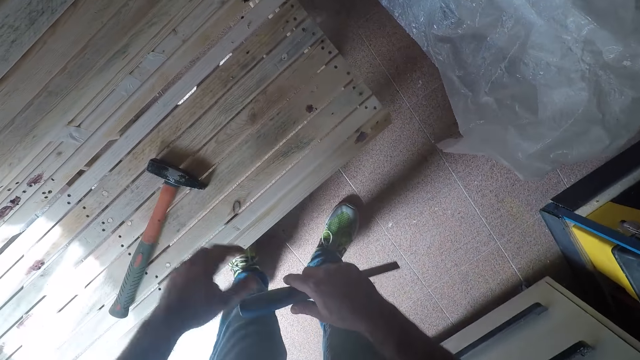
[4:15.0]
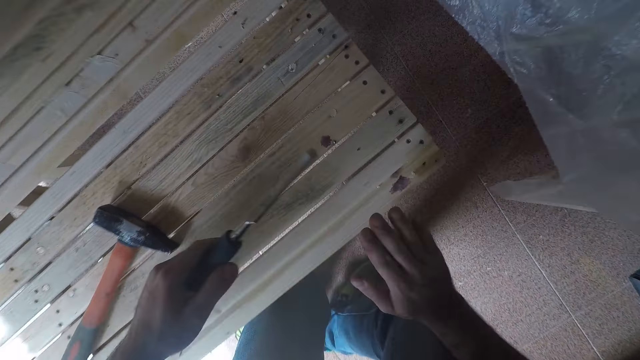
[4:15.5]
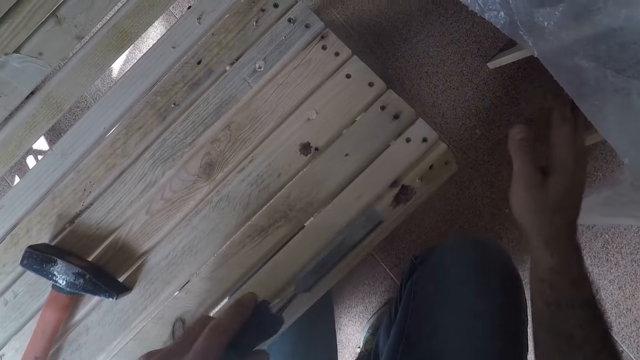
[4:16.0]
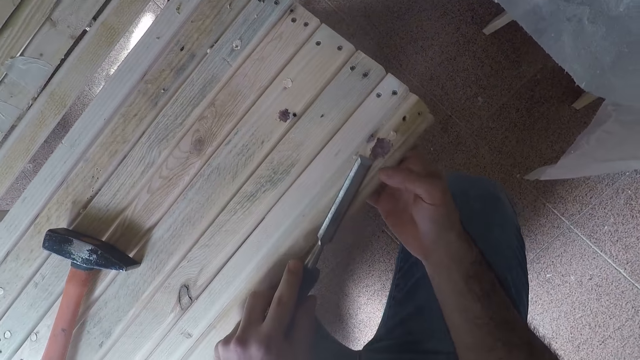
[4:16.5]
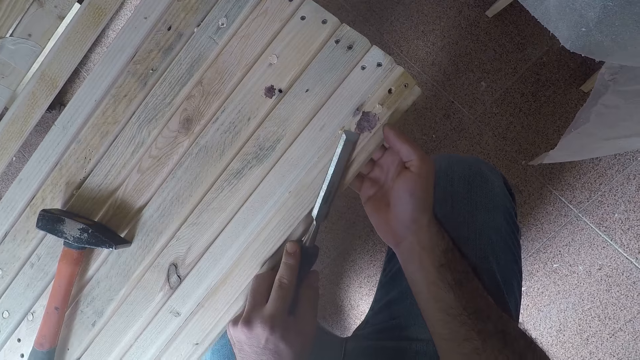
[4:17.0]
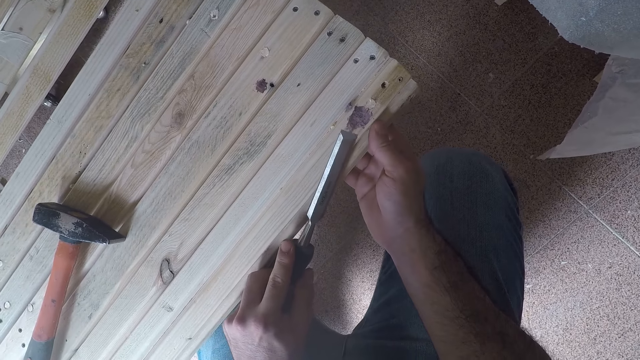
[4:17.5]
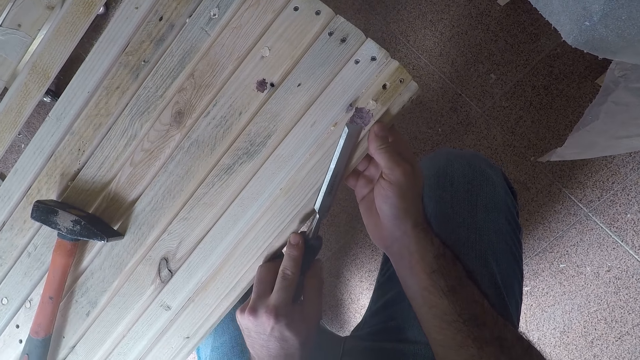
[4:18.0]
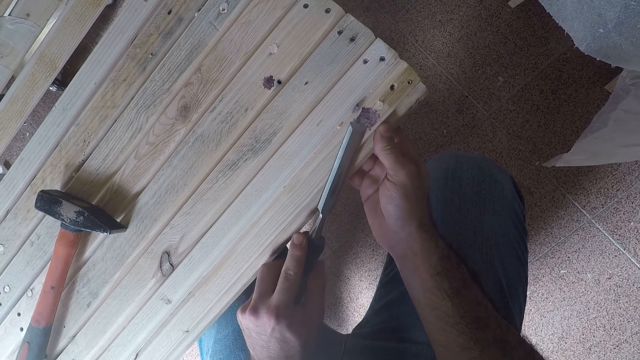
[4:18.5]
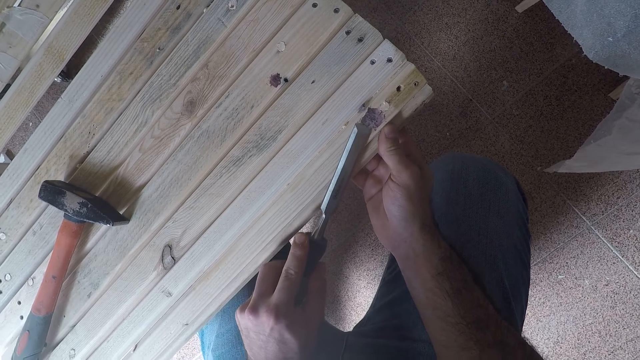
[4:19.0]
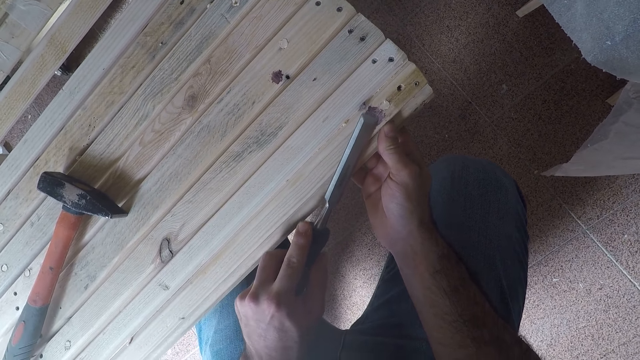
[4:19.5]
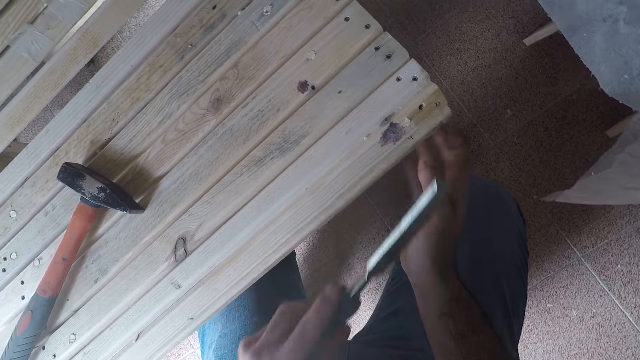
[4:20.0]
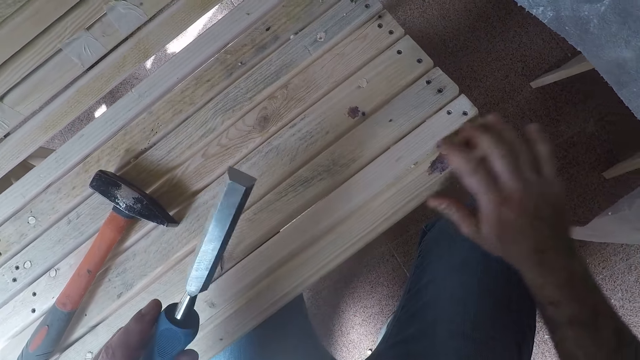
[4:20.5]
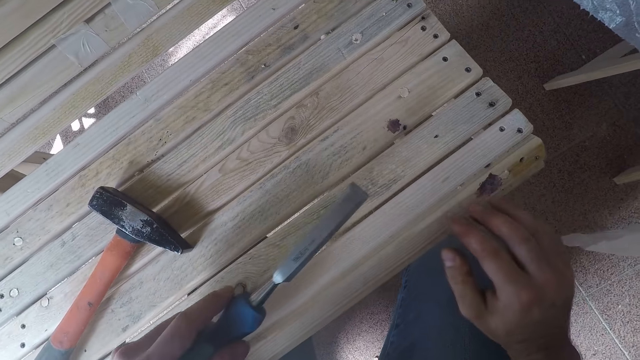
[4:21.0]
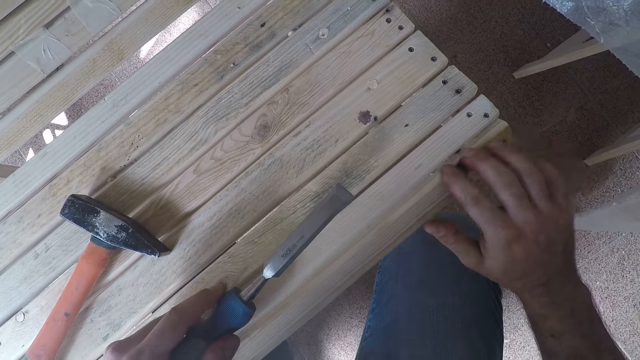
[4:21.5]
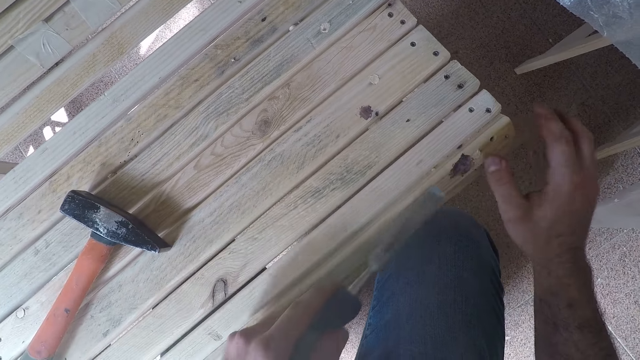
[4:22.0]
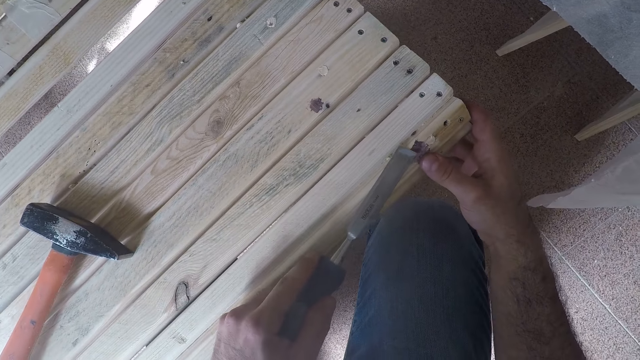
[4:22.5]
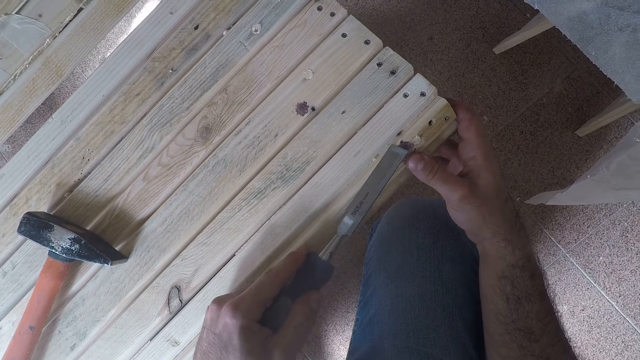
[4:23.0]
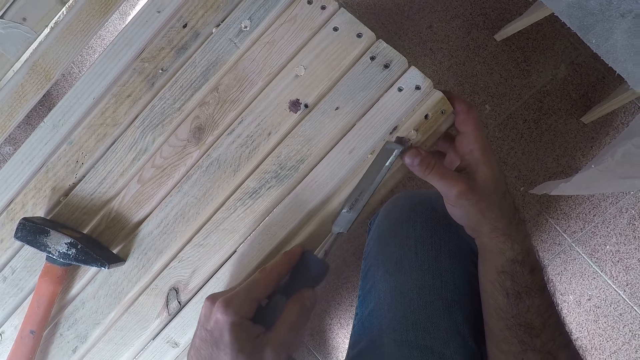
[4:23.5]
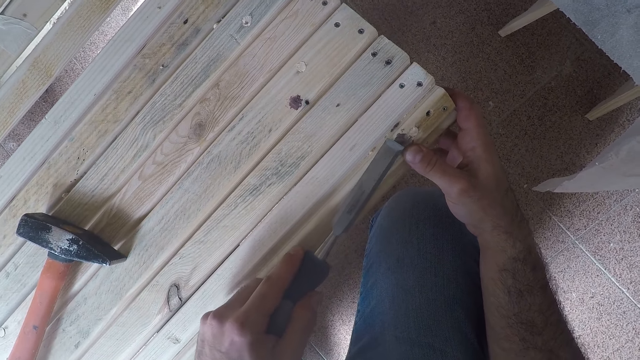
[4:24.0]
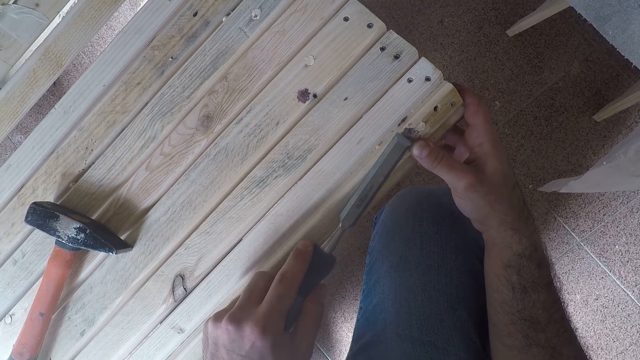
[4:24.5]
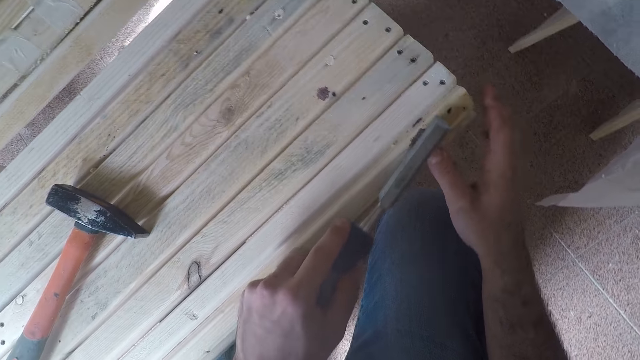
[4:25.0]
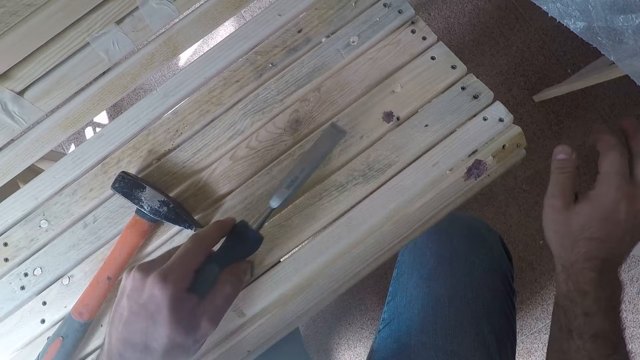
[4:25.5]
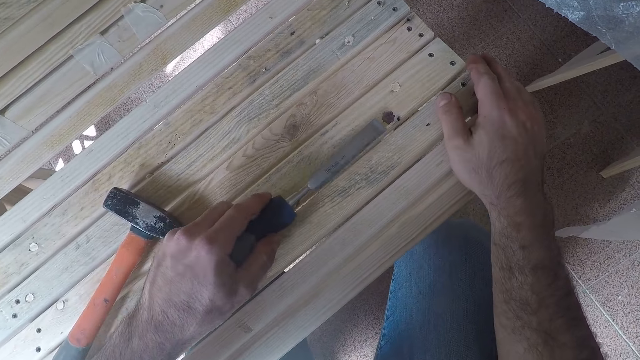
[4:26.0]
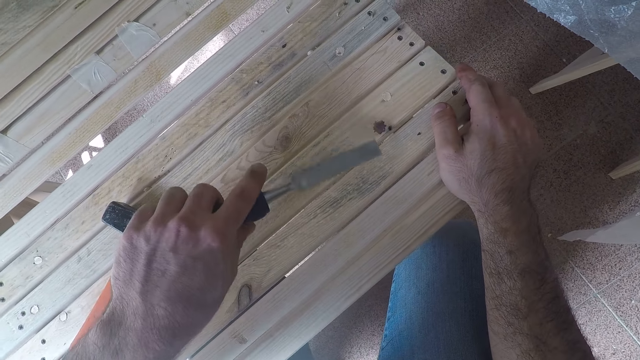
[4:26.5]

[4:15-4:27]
The camera wearer bends. He passes the chisel to his left hand. He cleans the bench with his right hand. He kneels down. He places his right hand on the edge of the bench. He uses the chisel in his left hand to remove the paint stain from the bench. He cleans off the paint on the bench with his right hand. He places his right hand on the edge of the bench. He uses the chisel in his left hand to remove the paint stain from the bench. He cleans off the paint on the bench with his right hand. He places his right hand on the edge of the bench. He turns the chisel in his left hand.

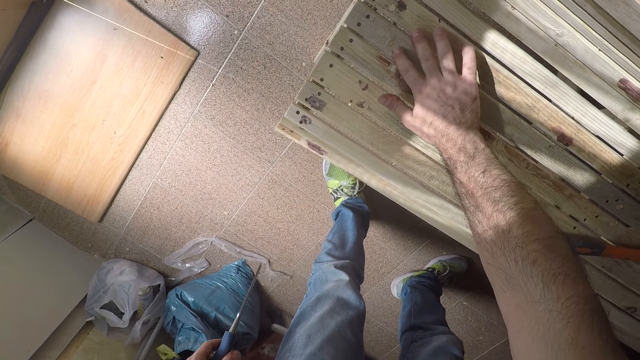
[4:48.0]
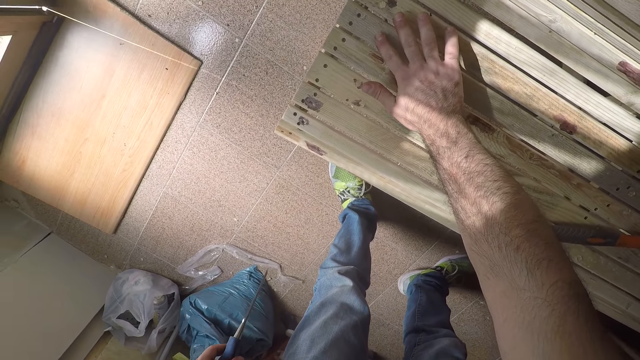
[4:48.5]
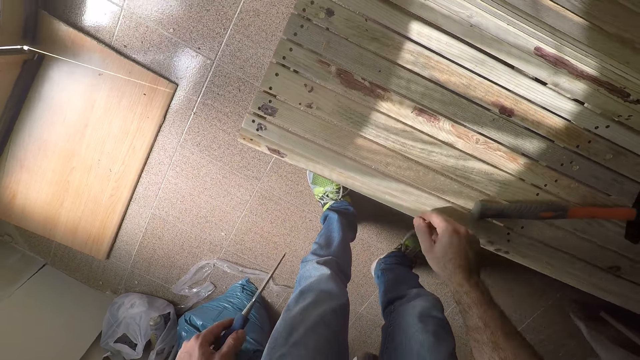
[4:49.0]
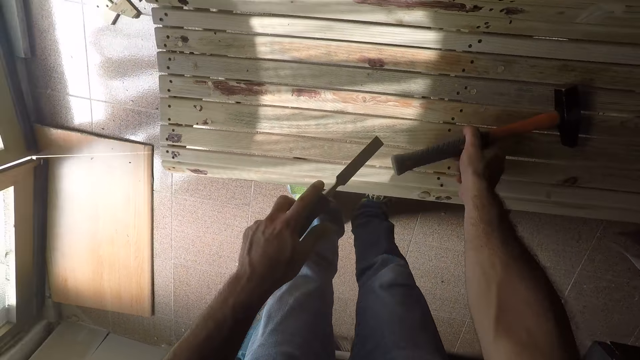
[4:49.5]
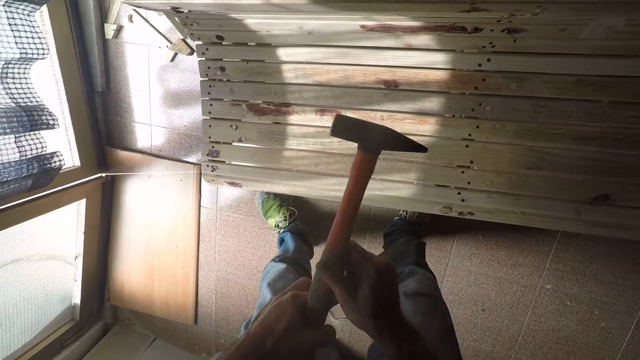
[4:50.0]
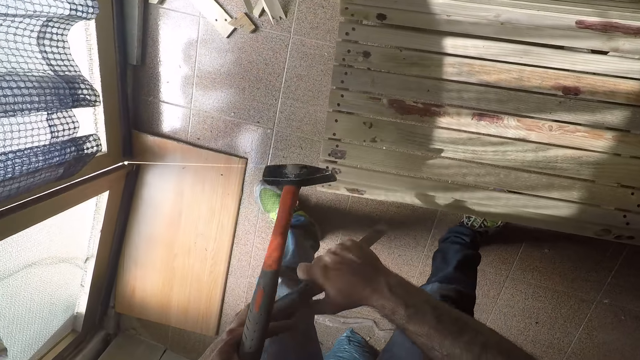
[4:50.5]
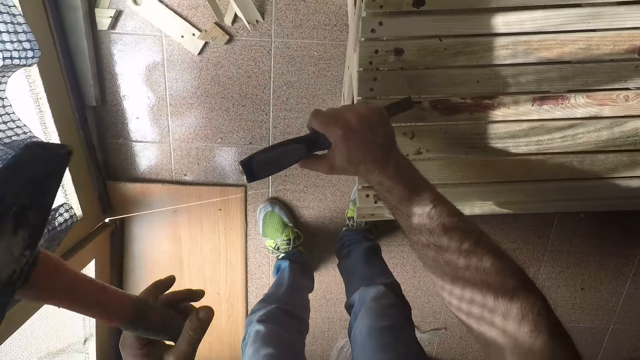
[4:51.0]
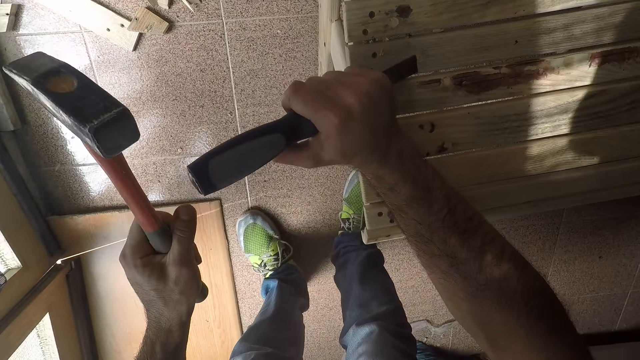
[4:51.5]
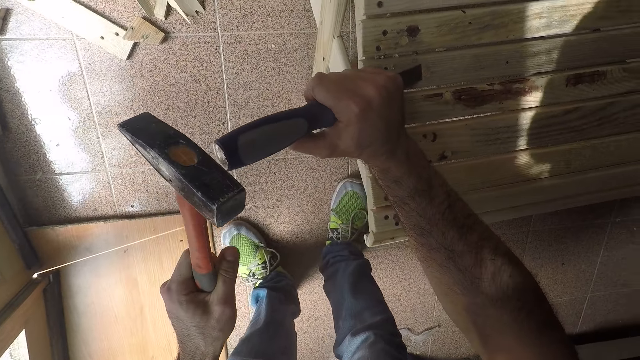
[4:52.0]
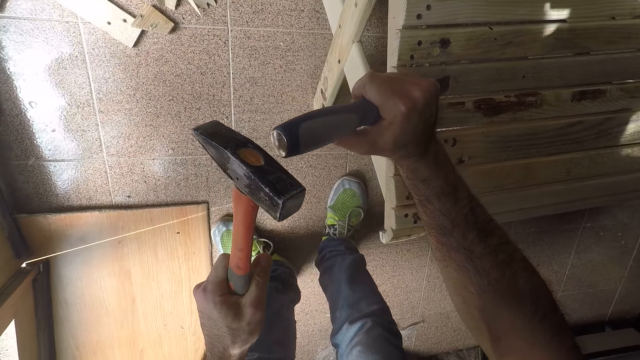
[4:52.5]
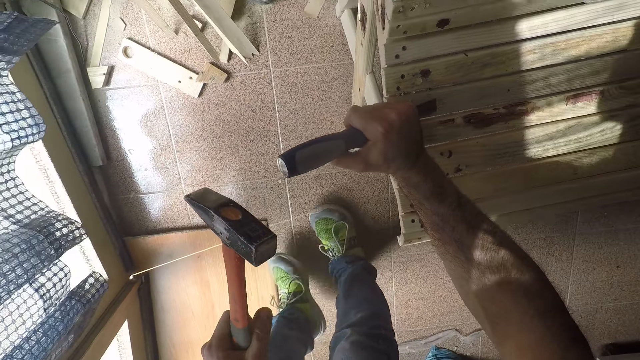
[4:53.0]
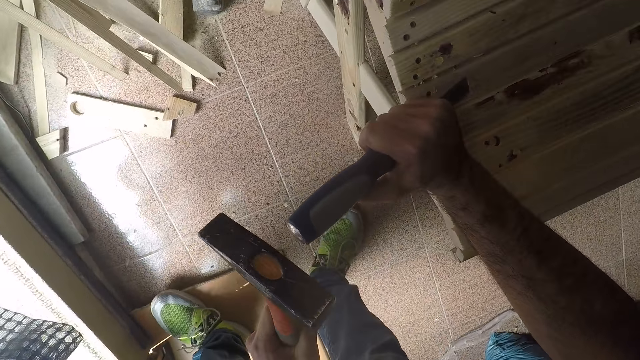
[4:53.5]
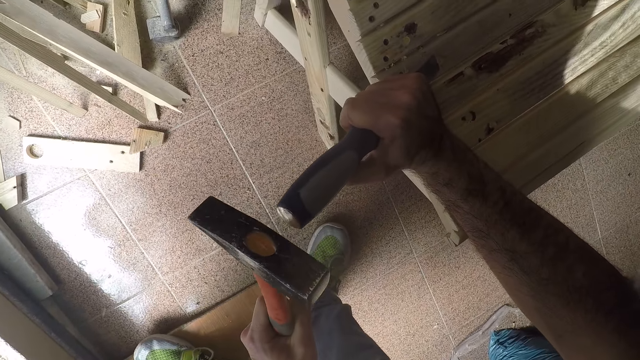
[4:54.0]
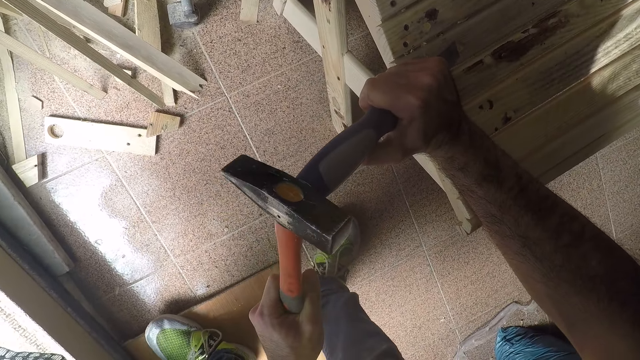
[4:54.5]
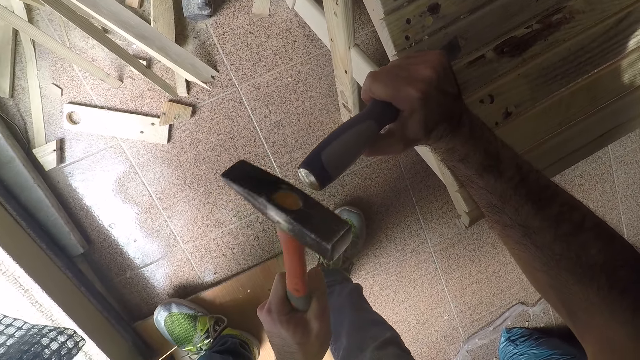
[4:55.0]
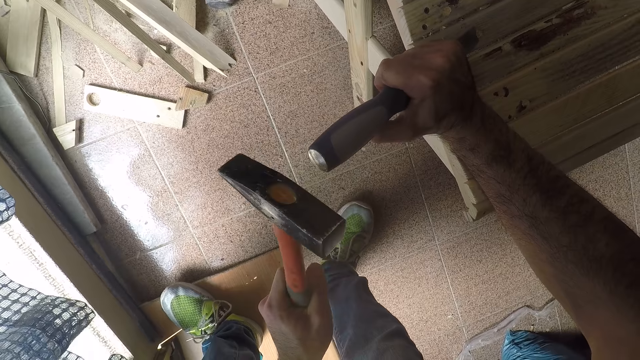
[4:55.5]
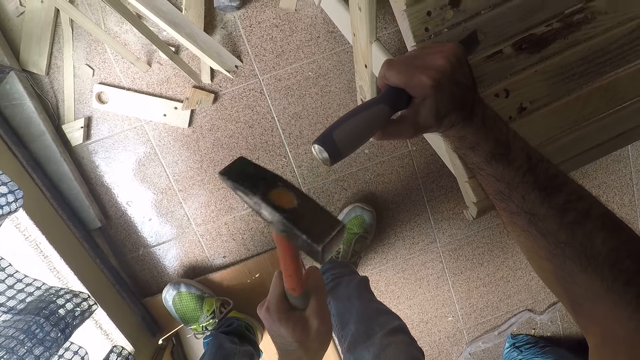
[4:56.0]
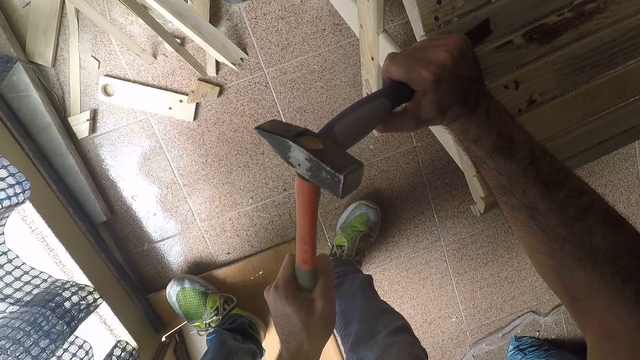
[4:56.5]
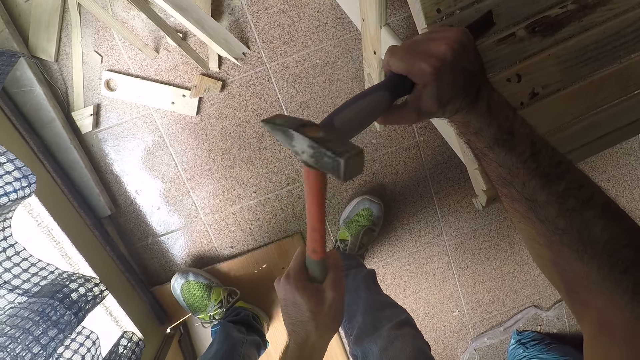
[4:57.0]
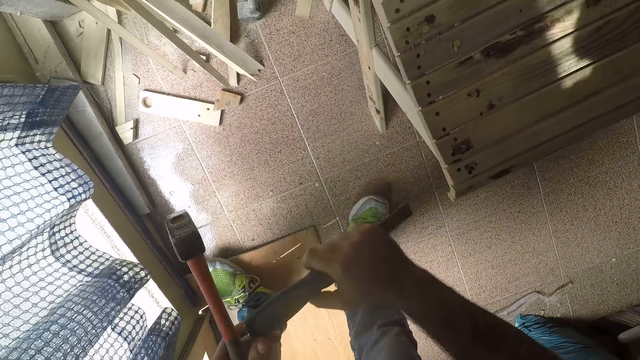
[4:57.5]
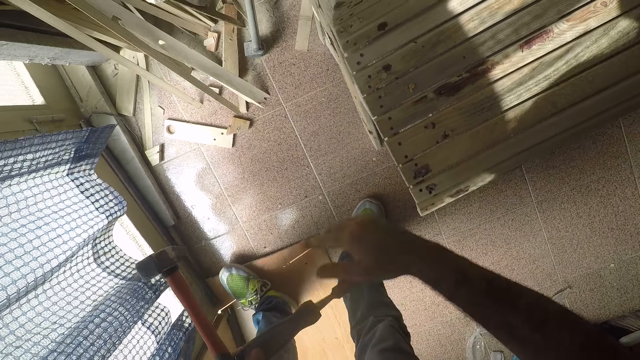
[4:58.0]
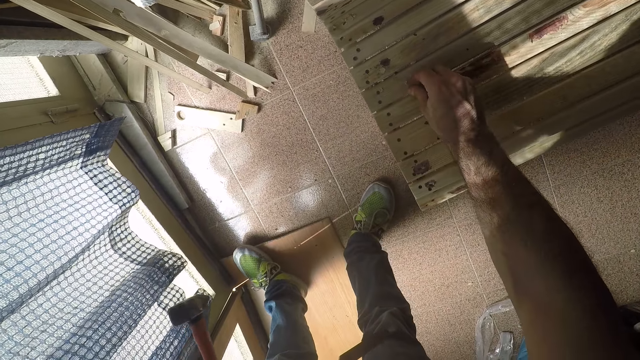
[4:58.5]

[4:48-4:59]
The camera wearer picks up a sledge hammer on the bench with his right hand. He passes the hammer to his left hand. He passes the chisel to his right hand. He walks around the room. He places the edge of the chisel close to a paint stain on the wooden furniture. He moves slightly to the left. He hits the chisel handle with the hammer in his left hand to cut the wooden furniture. He passes the chisel to his left hand. He holds the chisel with the other hand. He wipes off the paint from the bench with his right hand. He removes the wood chip on the wooden furniture.
